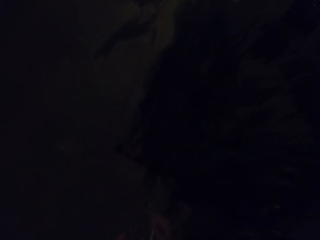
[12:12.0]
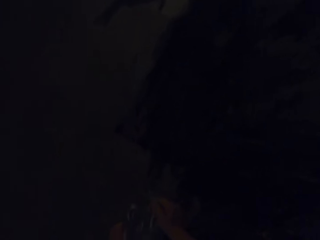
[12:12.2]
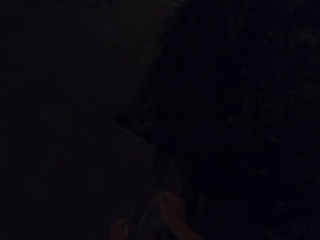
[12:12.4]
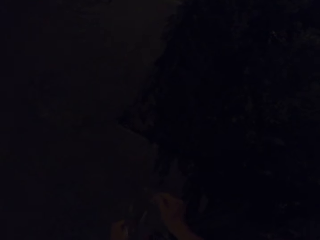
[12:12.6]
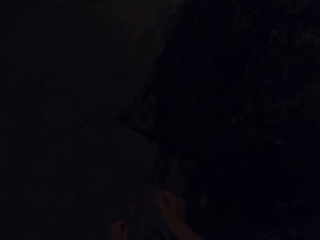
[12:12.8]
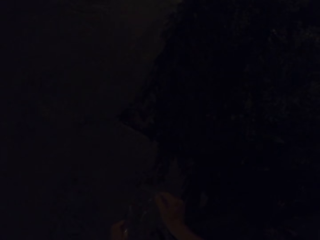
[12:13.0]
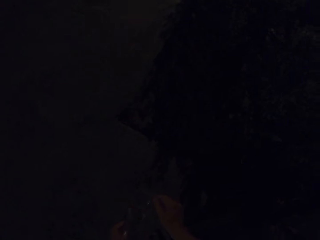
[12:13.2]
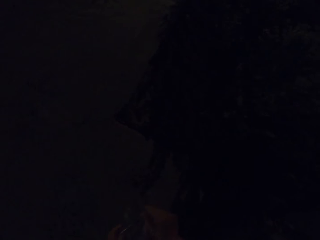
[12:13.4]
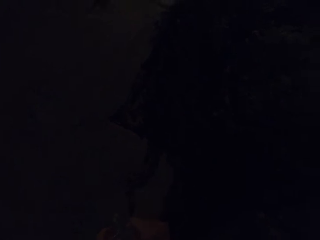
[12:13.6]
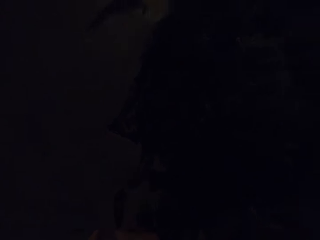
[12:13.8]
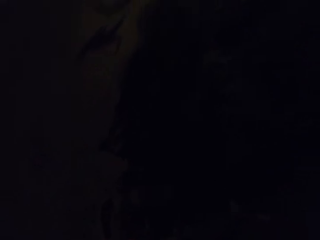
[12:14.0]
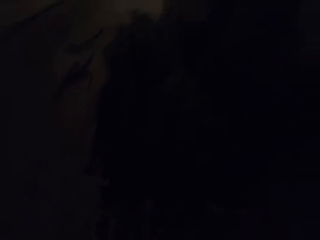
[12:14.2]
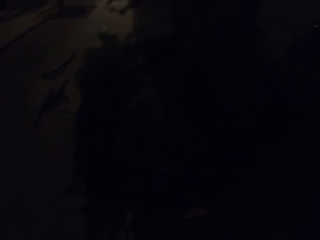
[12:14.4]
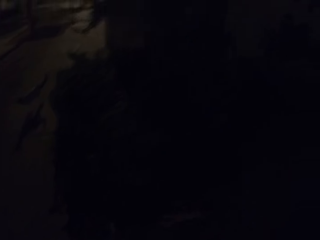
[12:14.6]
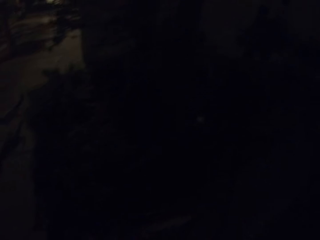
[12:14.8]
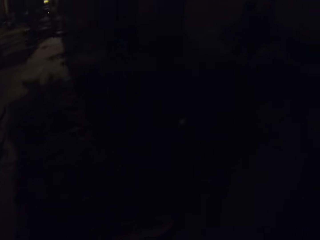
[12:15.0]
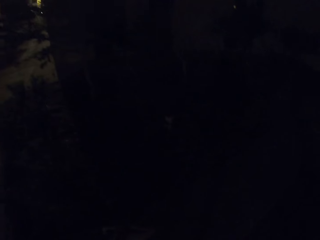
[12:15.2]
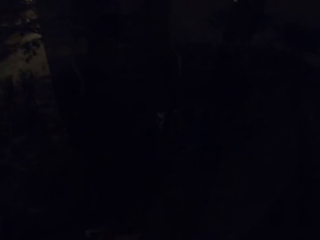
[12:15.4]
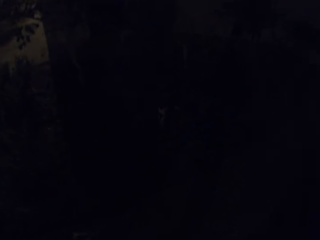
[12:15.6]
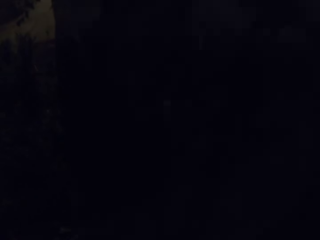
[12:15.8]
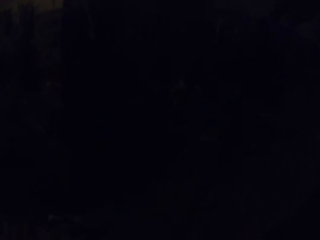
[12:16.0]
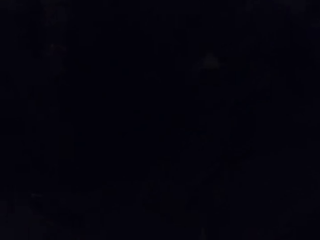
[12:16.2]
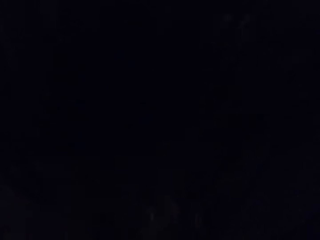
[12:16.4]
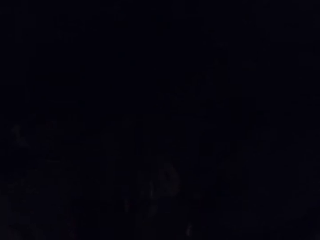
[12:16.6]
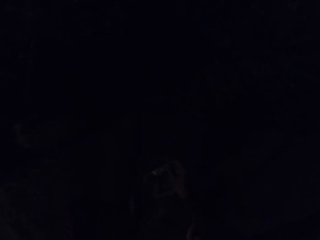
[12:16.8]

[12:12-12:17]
The camera wearer puts food for the dogs on the sidewalk. They look around.

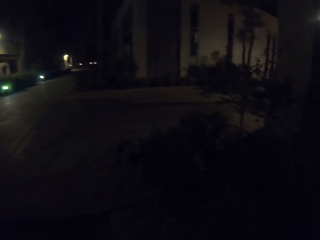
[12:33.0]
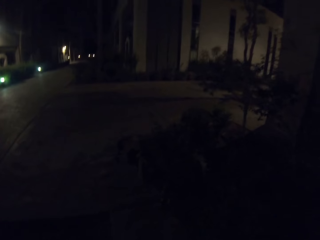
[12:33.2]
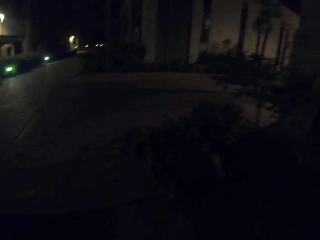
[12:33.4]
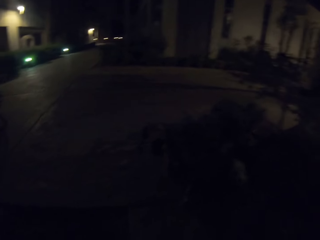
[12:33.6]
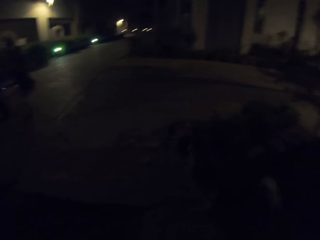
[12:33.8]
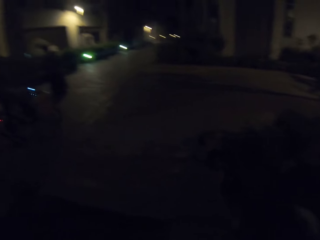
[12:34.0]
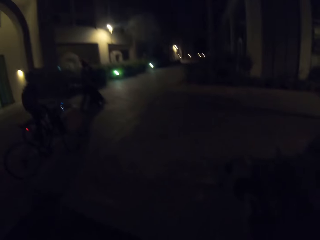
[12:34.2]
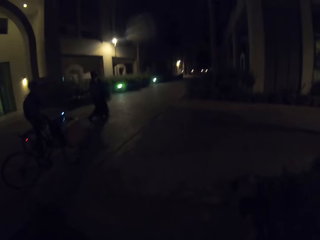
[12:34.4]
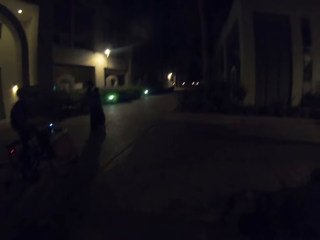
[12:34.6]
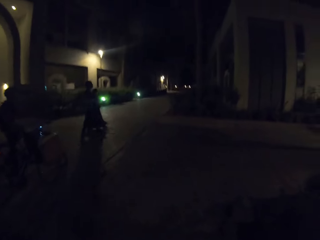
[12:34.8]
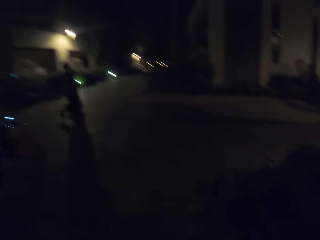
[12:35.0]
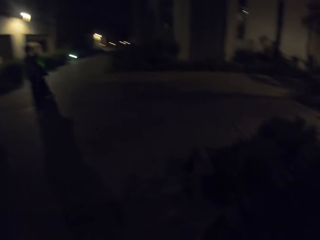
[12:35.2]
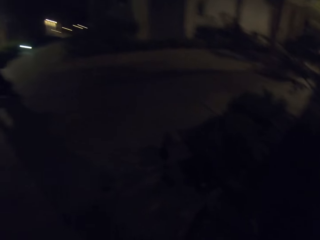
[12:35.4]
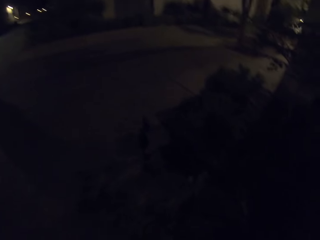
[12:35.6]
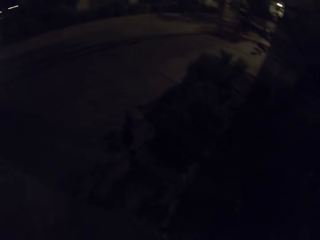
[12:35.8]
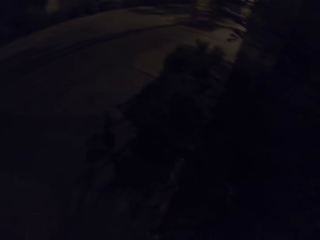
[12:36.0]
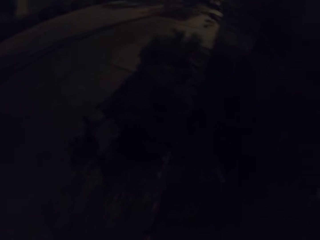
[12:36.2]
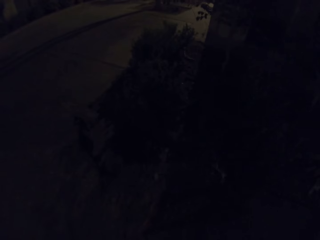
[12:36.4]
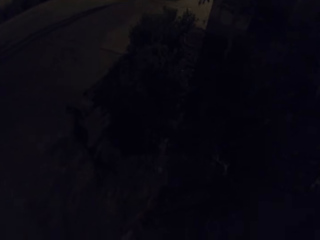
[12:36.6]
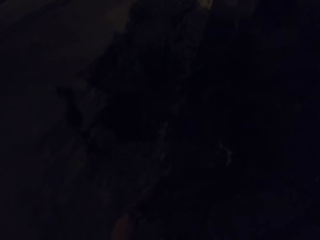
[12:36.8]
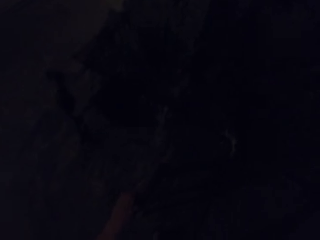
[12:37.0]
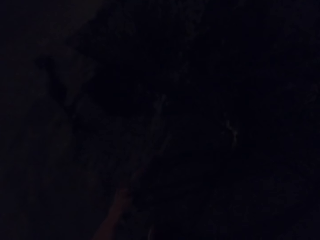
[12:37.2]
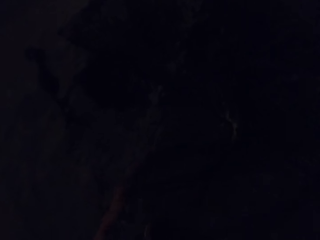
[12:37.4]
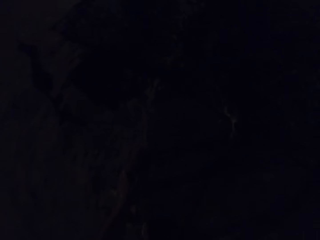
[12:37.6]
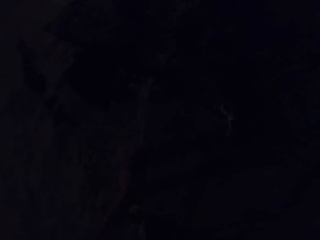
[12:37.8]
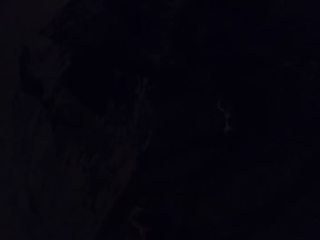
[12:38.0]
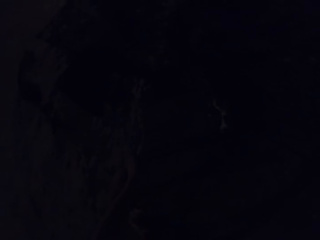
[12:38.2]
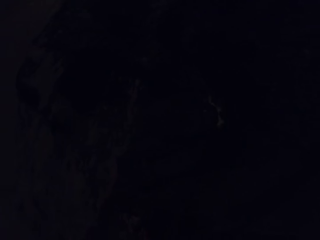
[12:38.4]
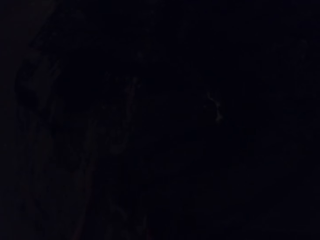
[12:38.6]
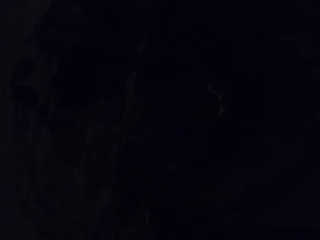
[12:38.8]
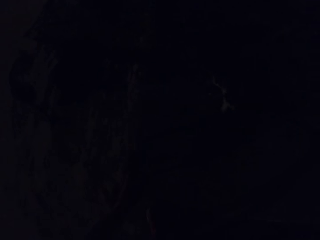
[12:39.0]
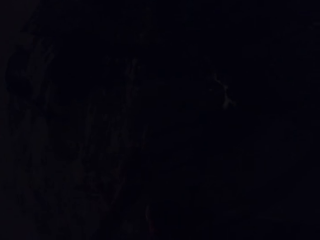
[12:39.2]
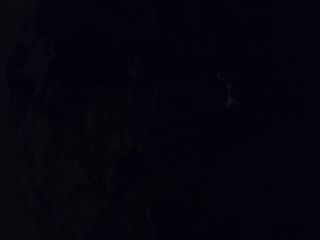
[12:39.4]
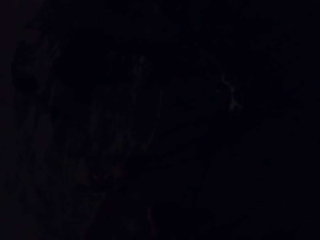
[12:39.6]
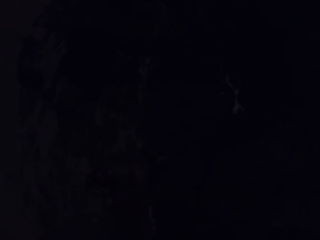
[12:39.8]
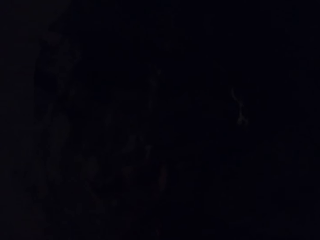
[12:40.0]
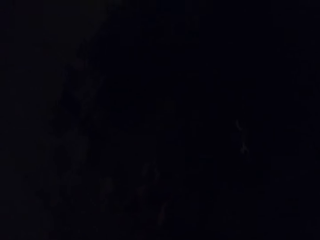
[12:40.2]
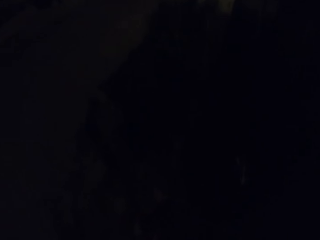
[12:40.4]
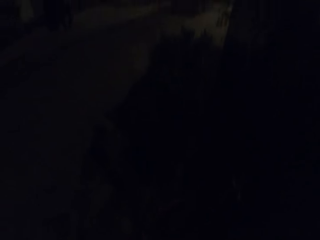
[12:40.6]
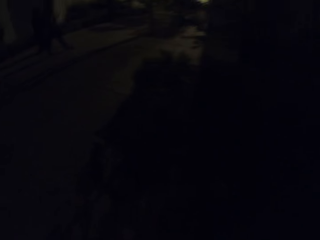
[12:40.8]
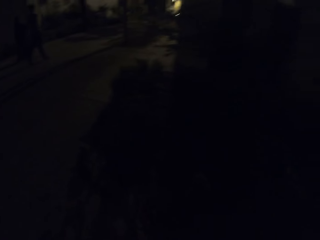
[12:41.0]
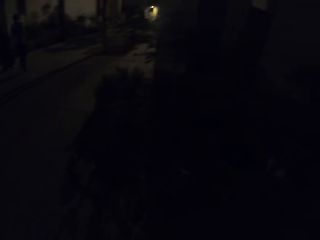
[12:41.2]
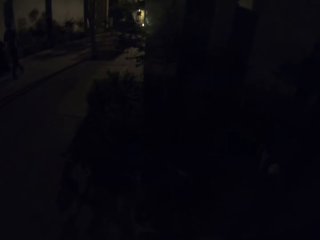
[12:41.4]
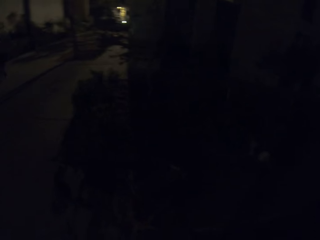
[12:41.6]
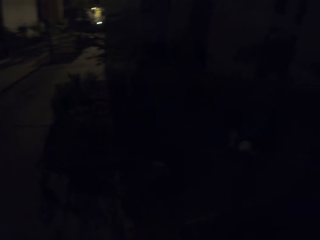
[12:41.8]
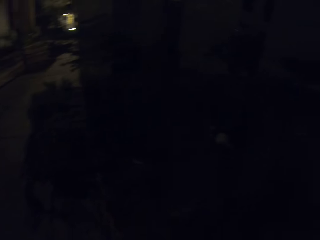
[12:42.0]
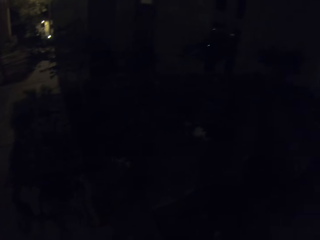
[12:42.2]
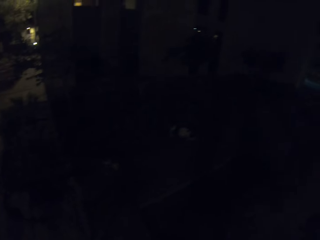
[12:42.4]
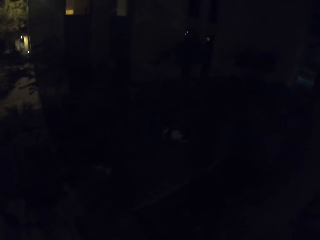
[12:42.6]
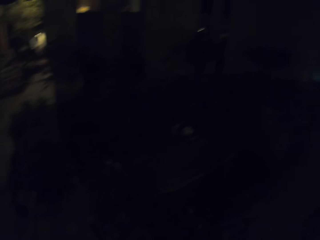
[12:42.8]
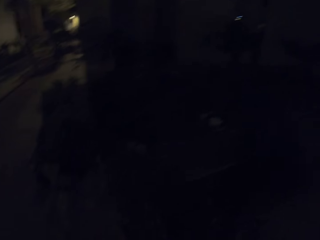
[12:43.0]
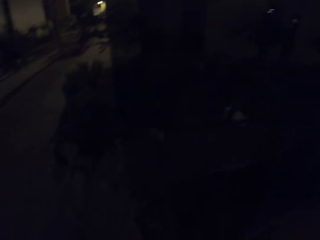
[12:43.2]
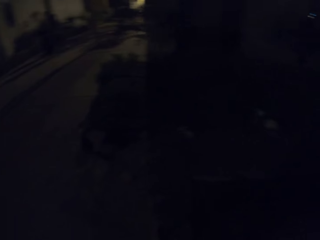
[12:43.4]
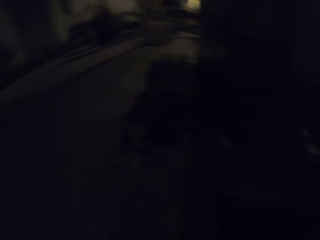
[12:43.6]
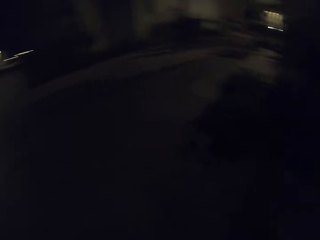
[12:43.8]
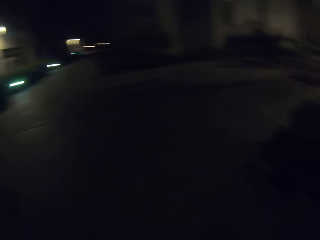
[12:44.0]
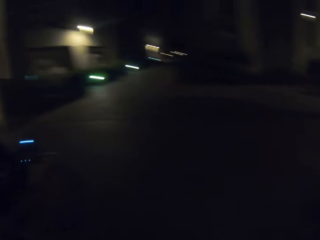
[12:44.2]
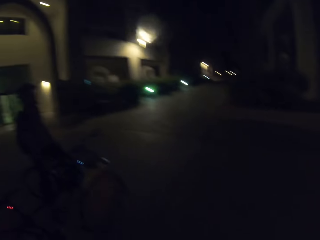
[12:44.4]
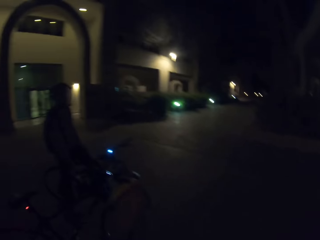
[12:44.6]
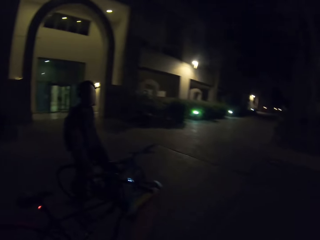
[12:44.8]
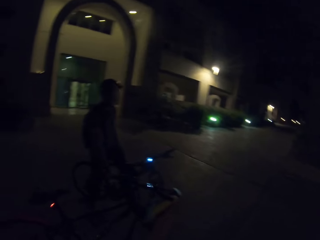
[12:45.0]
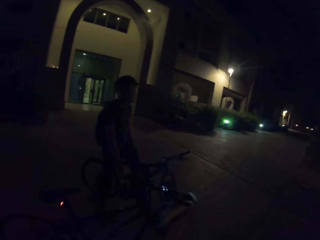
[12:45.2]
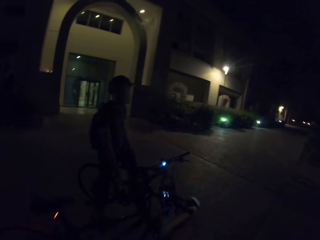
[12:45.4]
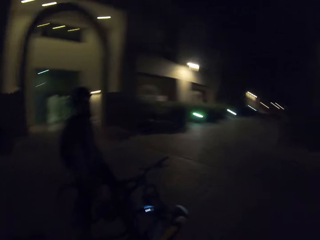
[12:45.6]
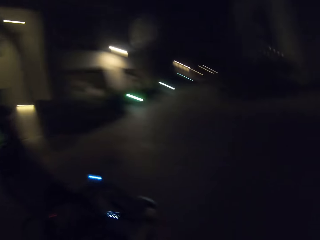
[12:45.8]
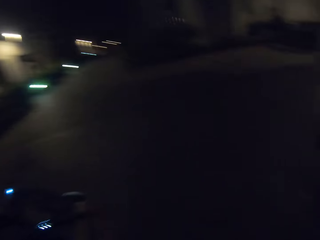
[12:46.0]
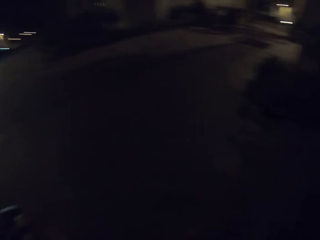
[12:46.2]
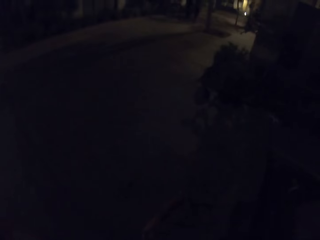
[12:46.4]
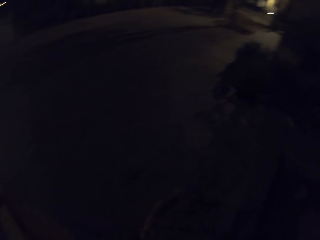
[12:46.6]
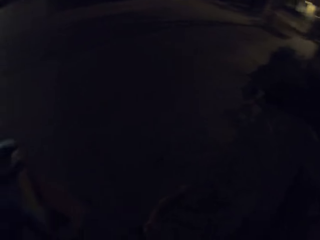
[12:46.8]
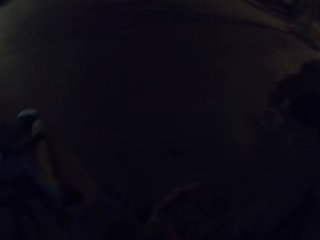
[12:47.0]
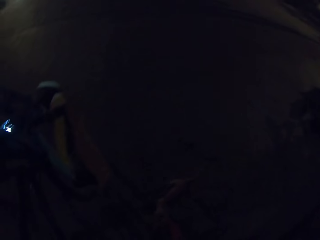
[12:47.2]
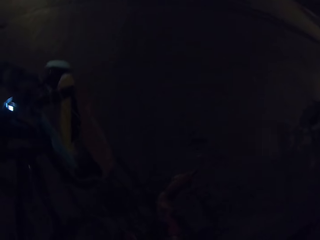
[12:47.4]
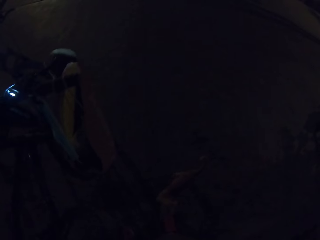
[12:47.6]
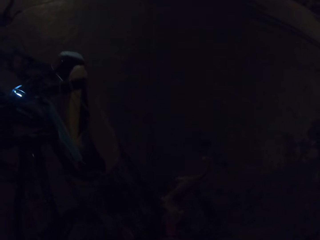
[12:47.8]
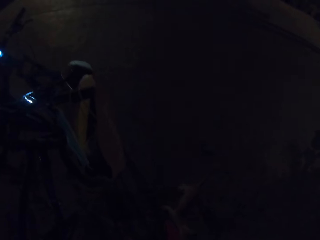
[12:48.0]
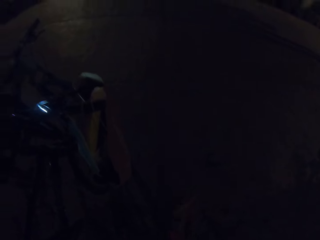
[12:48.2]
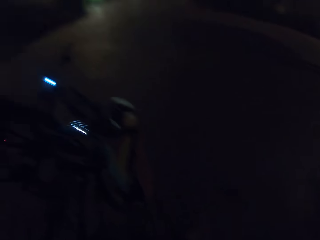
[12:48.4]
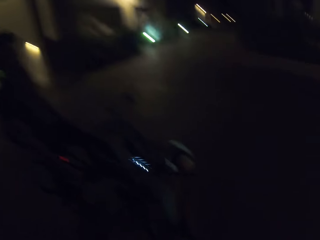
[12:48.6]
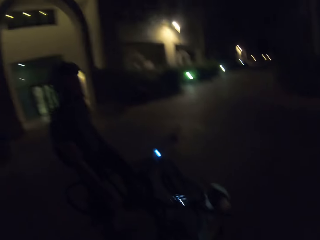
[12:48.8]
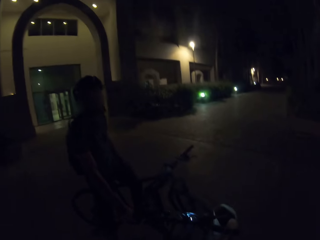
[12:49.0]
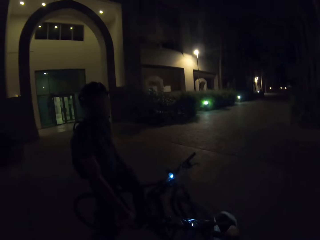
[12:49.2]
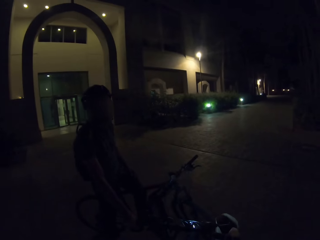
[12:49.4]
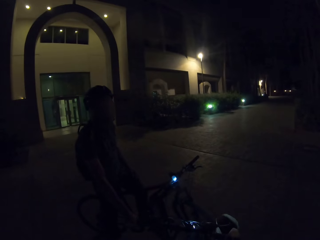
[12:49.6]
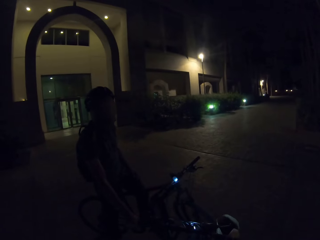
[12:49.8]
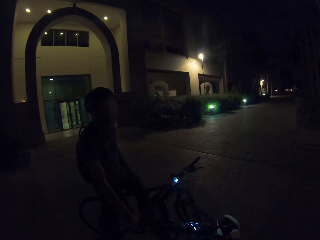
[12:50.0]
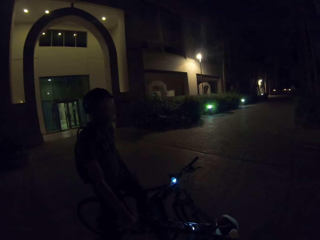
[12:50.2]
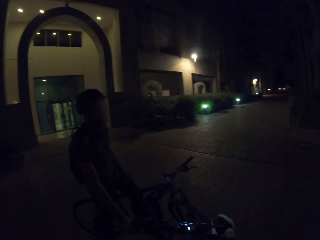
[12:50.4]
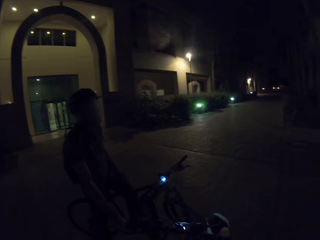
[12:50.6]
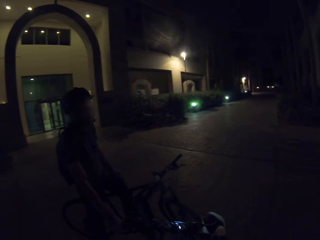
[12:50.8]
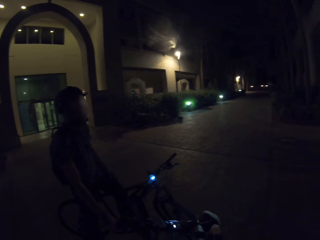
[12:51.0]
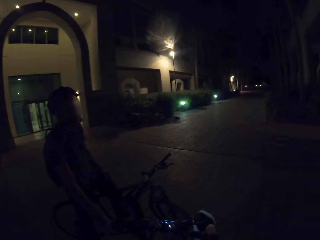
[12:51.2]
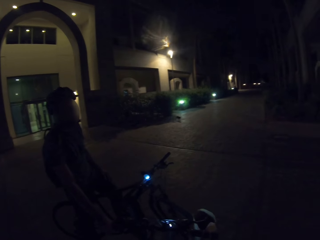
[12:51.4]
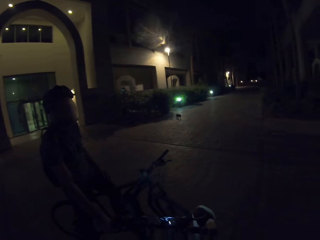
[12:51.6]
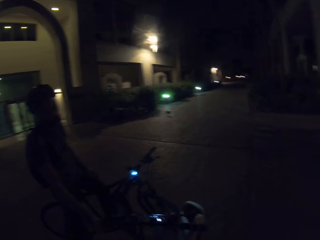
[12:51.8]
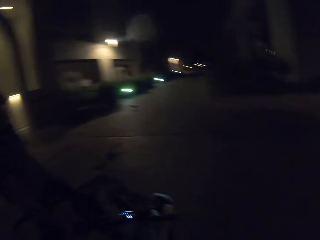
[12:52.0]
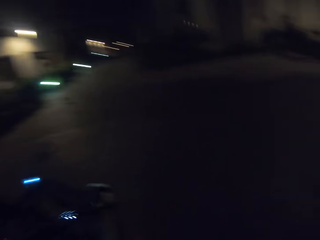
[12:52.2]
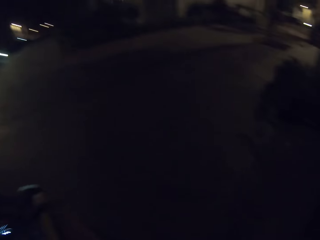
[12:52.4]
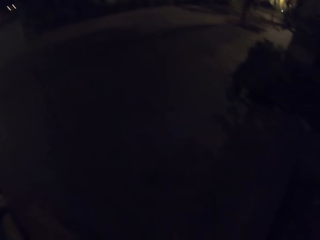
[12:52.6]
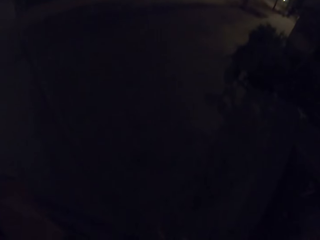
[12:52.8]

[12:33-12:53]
The camera wearer looks around. A person walks around the estate. Another person walks around the estate. The camera wearer plays with a cat or dog. They look around, walk around and look around. They play with the dog. A third person looks around. The camera wearer looks around.
